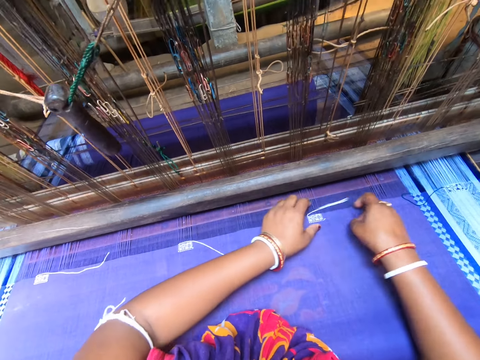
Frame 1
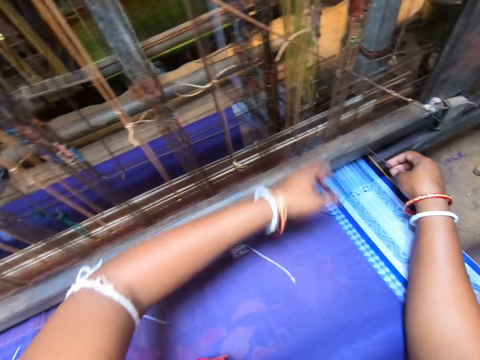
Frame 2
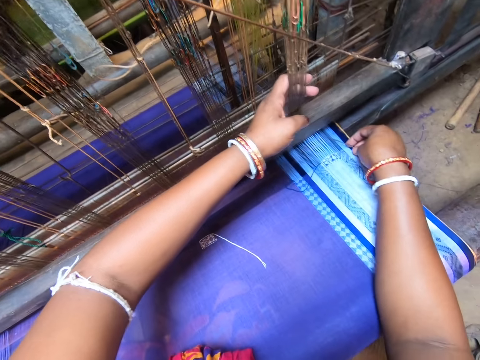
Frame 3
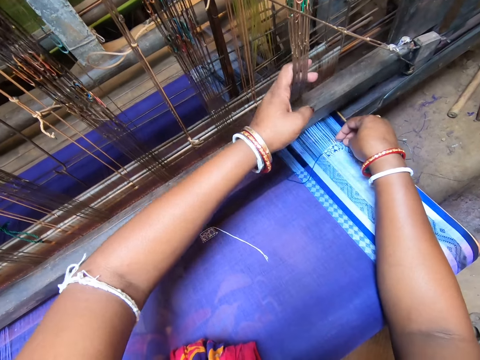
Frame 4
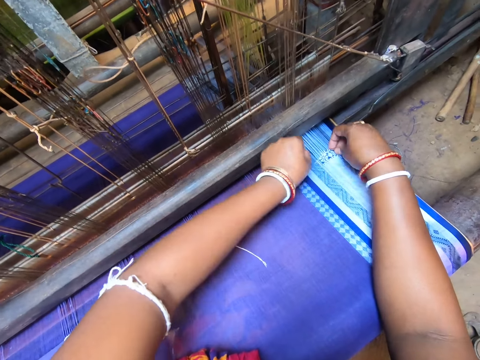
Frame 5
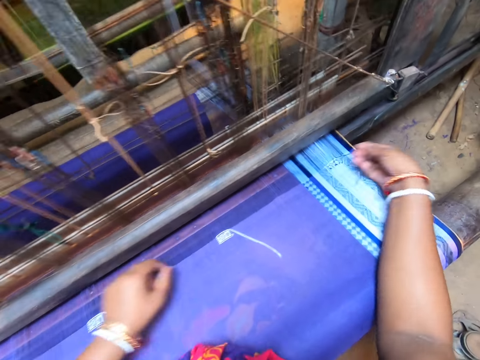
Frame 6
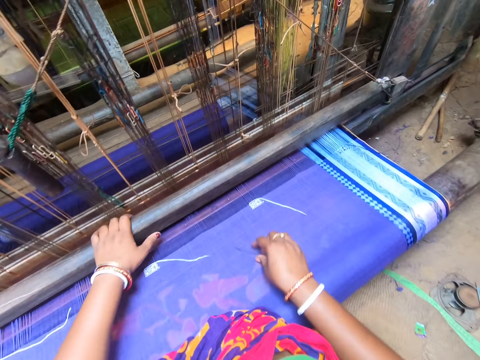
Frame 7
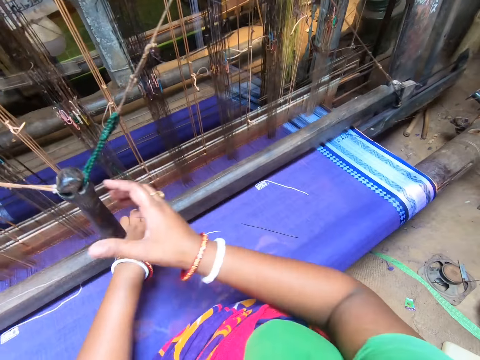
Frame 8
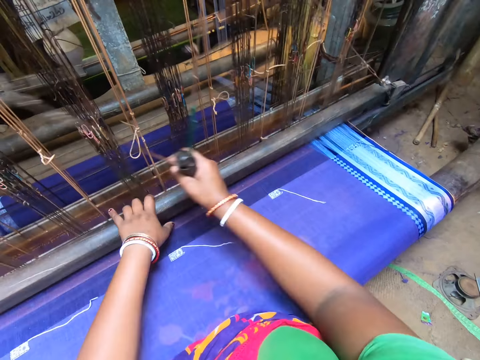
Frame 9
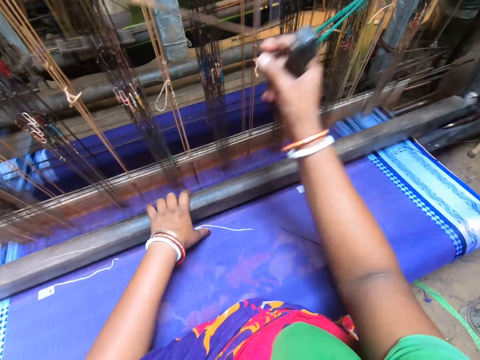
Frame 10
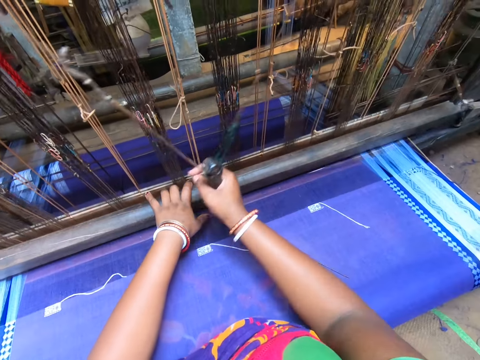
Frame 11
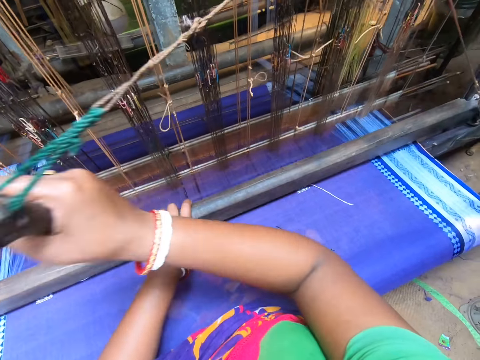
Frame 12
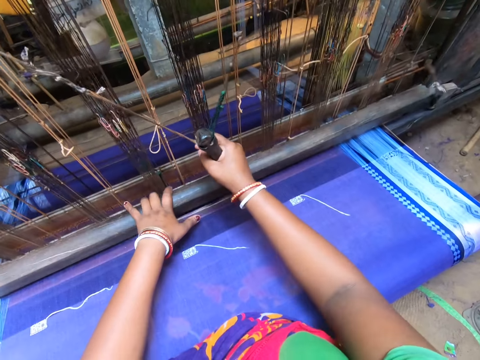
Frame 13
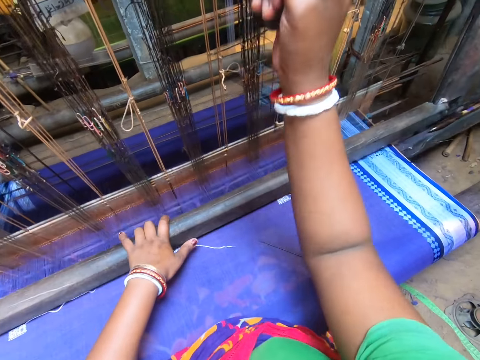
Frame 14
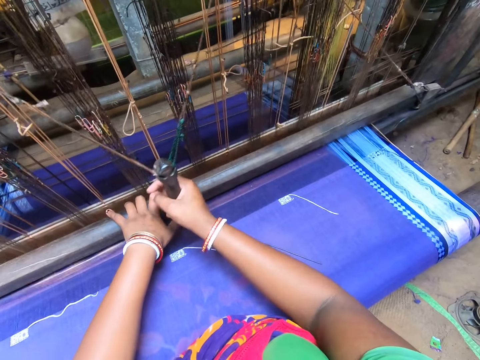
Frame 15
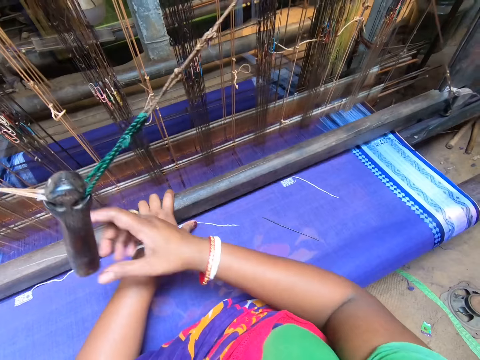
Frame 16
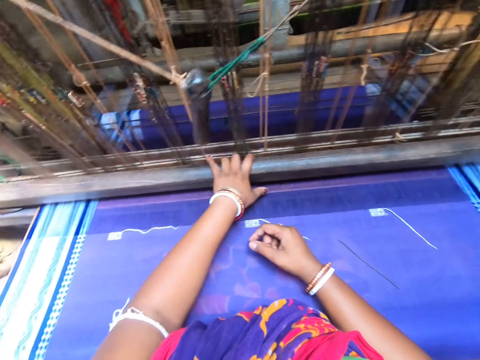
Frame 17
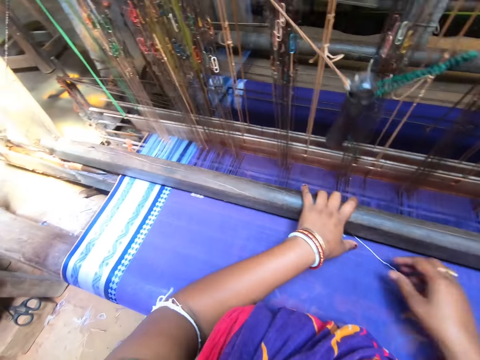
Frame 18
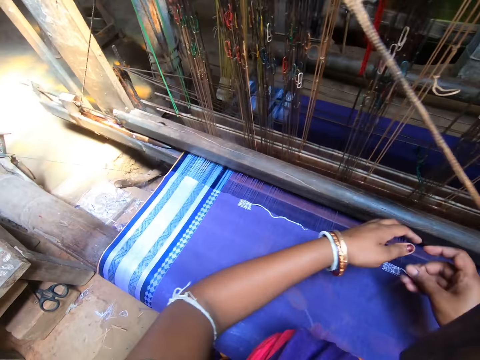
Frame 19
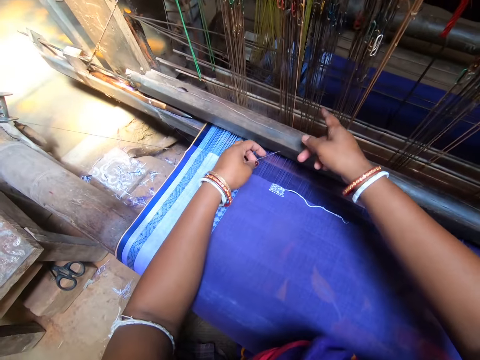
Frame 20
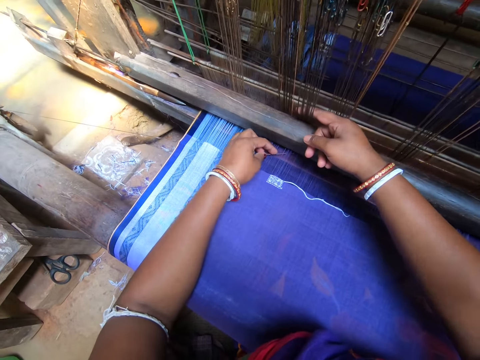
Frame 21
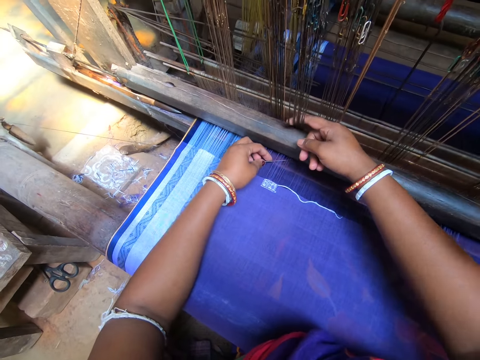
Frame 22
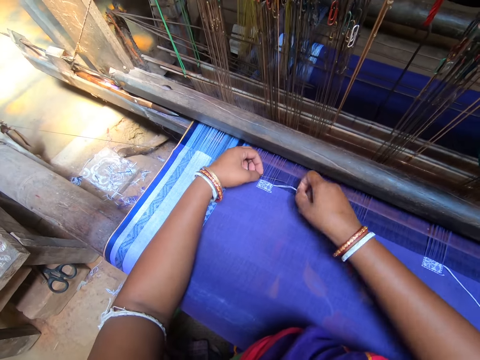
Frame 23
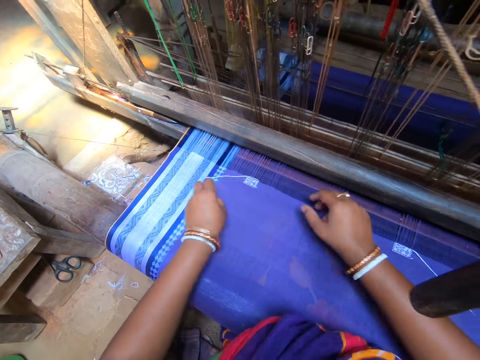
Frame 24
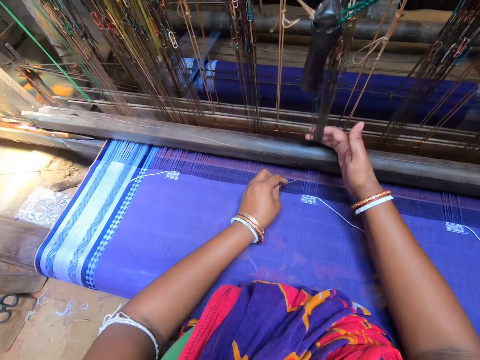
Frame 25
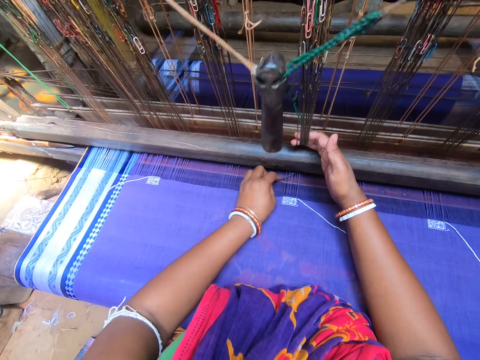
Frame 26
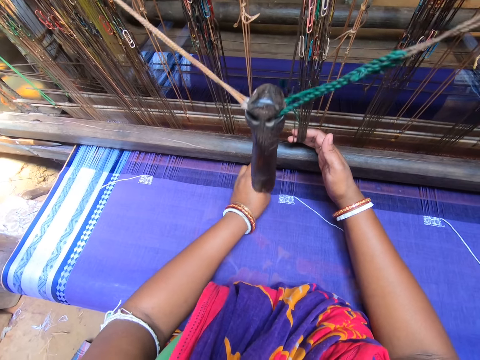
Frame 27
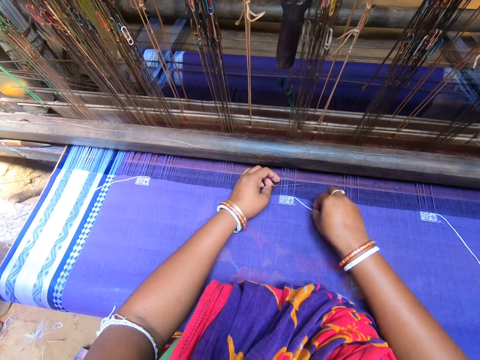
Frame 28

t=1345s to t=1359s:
The camera wearer pulls the thread through the yarn of the fabric with the needle in her right hand. She stretches out the thread in her left hand. She pulls the heddles of the handloom with her left hand. She places the needle in her right hand under the yarns of the fabric. She inspects the fabric. She hooks the thread on the needle with her left hand. She pulls the thread through the yarn of the fabric with the needle in her right hand. She stretches out the thread with her right hand. She drops the needle in her right hand on the fabric. She weaves the fabric with the handloom. She picks the needle from the fabric with her right hand. She passes the needle in her right hand to her left hand. She pulls the heddles of the handloom with her right hand. She inspects the fabric. She places the needle in her left hand under the yarns of the fabric. She hooks the thread on the needle in her left hand with her right hand. She pulls the thread through the yarn of the fabric with the needle in her left hand. She pulls the heddles of the handloom with her right hand. She places the needle in her left hand under the yarns of the fabric. She inspects the fabric.

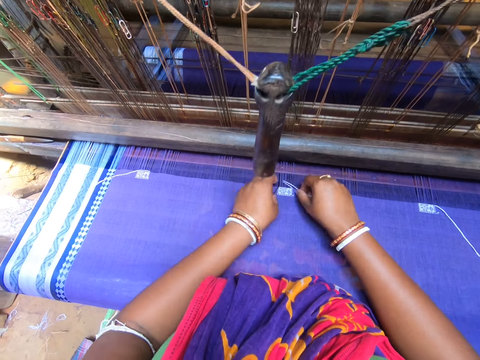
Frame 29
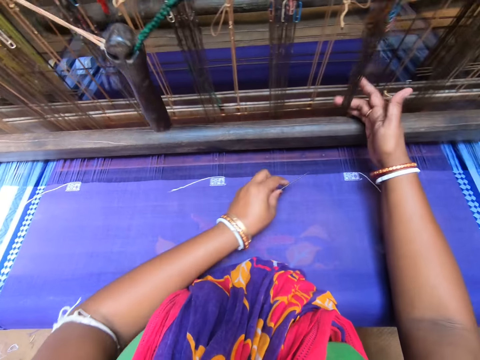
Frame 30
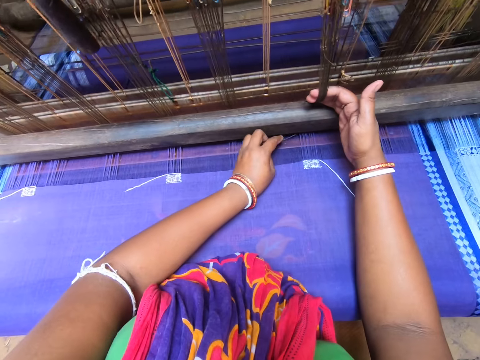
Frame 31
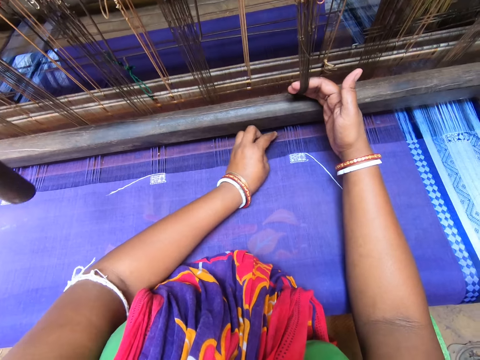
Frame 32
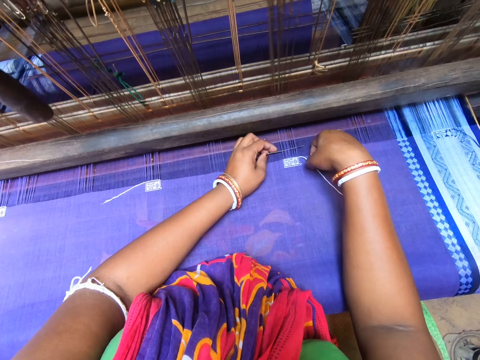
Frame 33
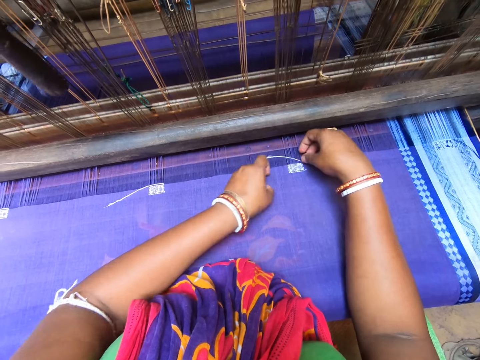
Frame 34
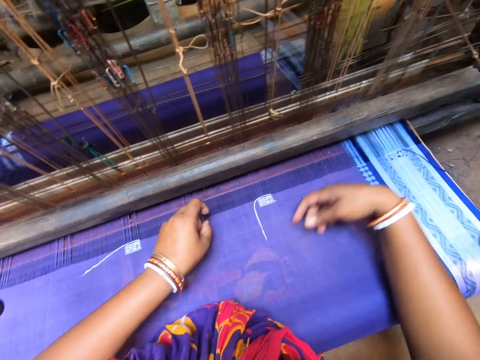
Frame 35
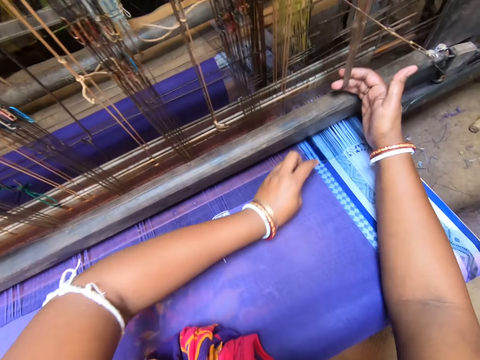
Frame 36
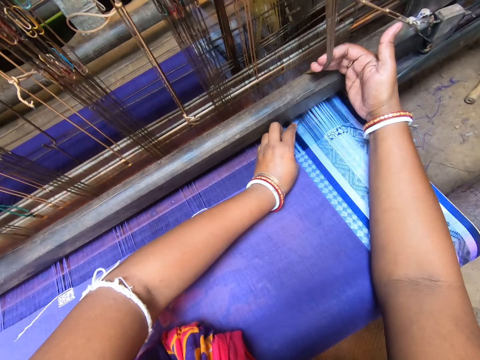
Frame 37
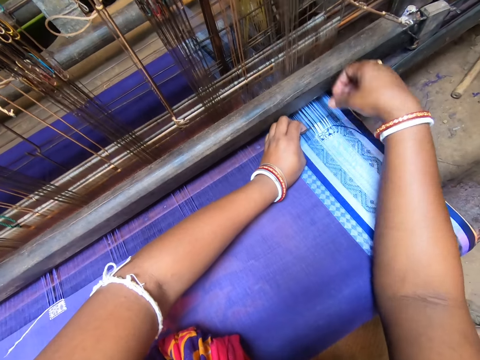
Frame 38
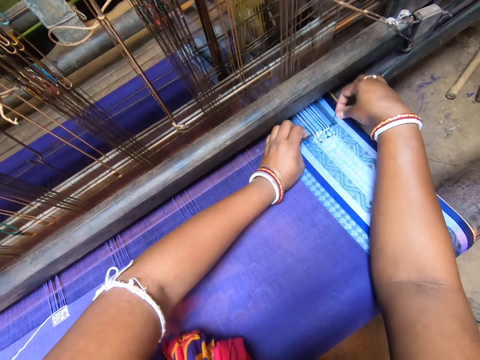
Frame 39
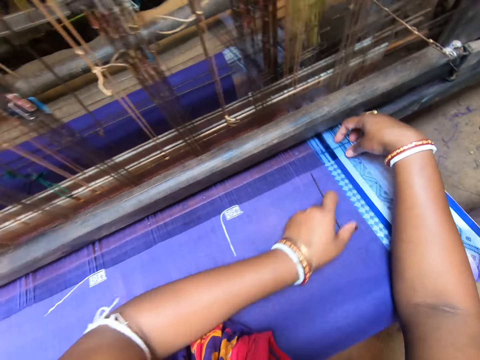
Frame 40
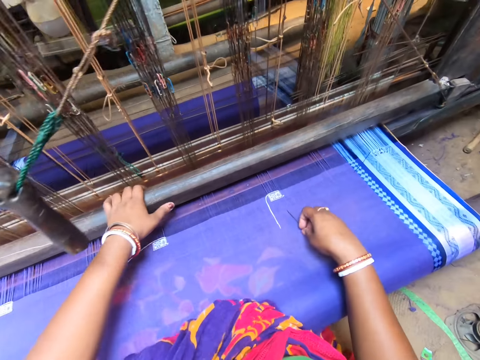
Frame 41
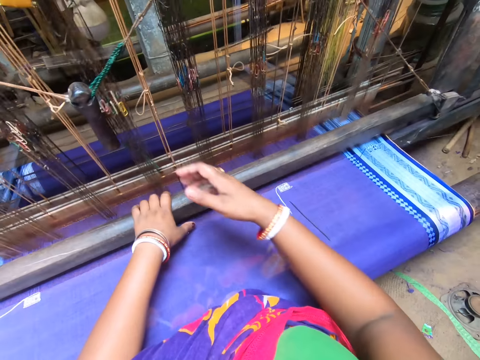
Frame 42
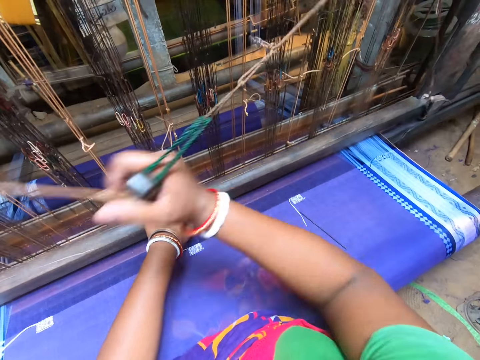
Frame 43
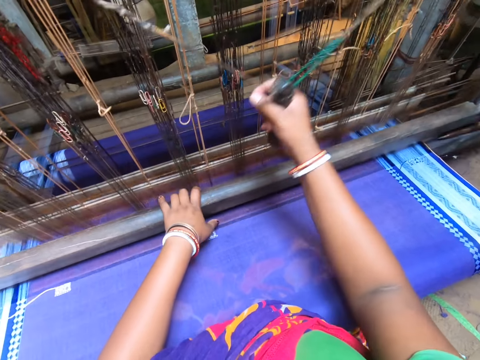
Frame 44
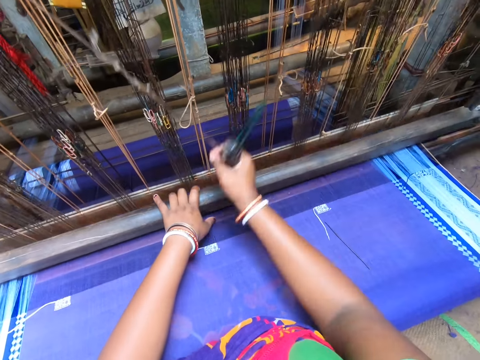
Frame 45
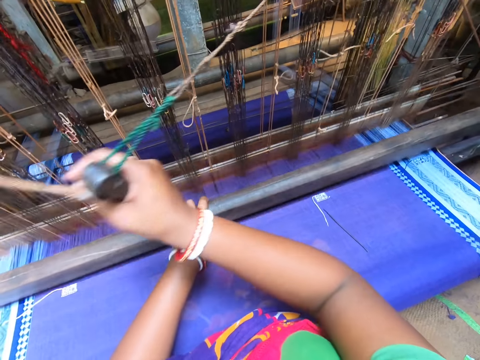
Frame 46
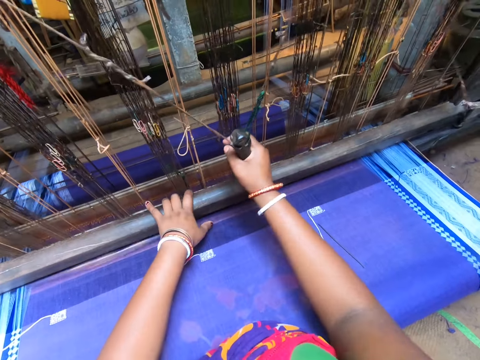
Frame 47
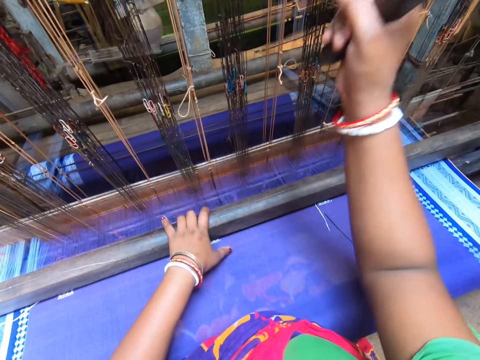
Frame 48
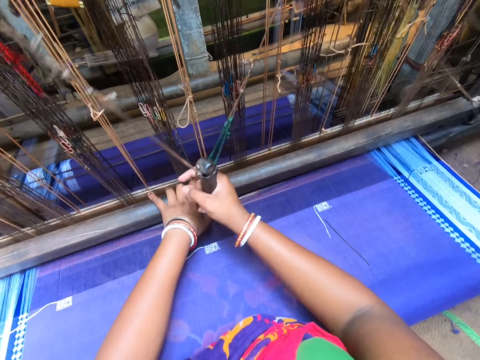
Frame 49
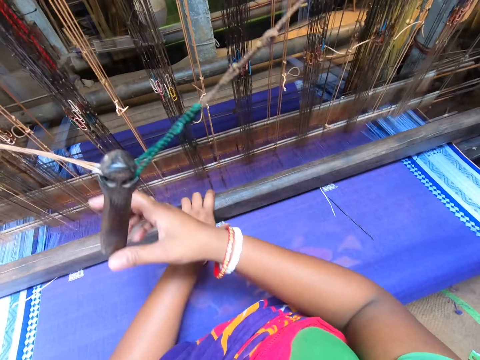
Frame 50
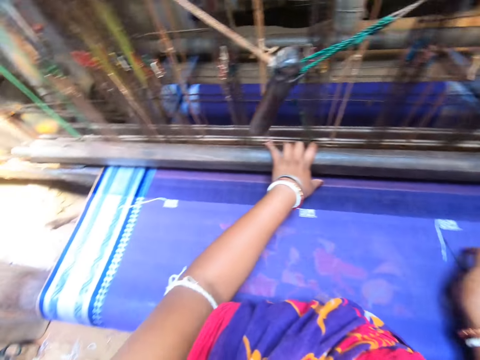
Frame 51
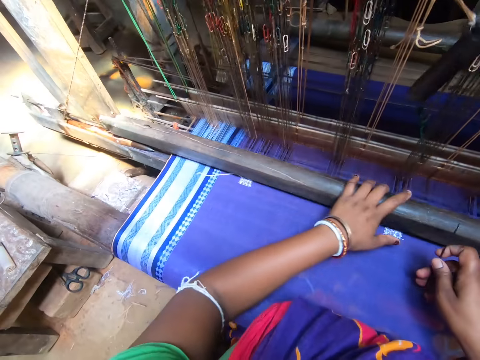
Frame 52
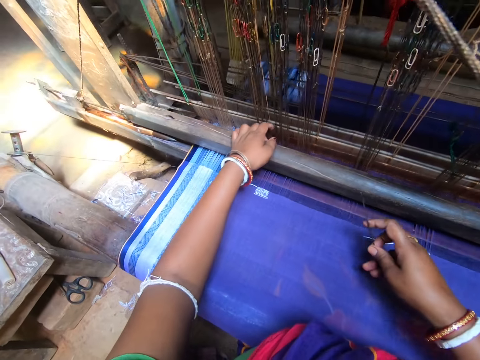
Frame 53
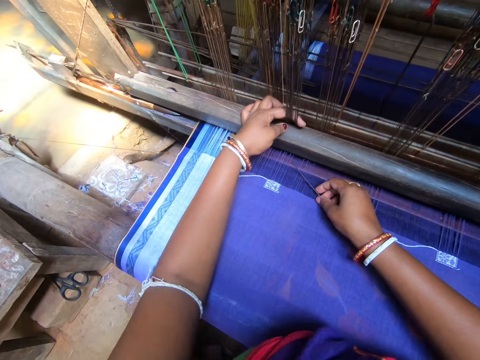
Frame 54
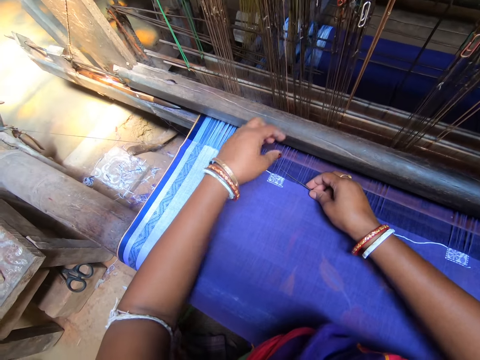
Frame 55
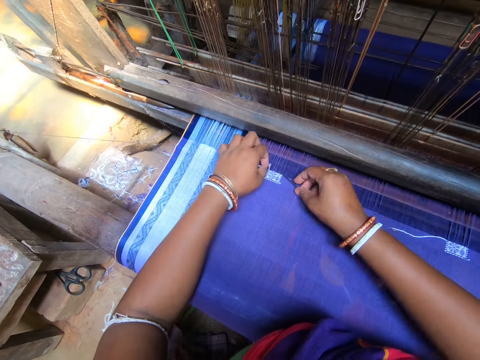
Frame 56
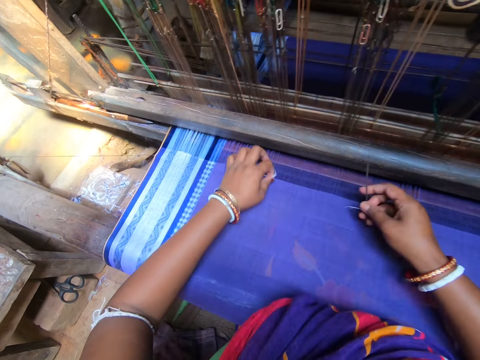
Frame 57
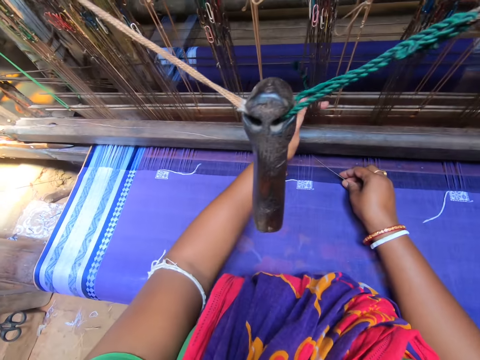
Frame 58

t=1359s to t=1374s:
The camera wearer hooks the thread on the needle in her left hand with her right hand. She pulls the thread through the yarn of the fabric with the needle in her left hand. She pulls the heddles of the handloom with her right hand. She places the needle in her left hand under the yarns of the fabric. She inspects the fabric. She hooks the thread on the needle in her left hand with her right hand. She pulls the thread through the yarn of the fabric with the needle in her left hand. She stretches out the thread with her right hand. She pulls the heddles of the handloom with her right hand. She inspects the fabric. She places the needle in her left hand under the yarns of the fabric. She hooks the thread on the needle in her left hand with her right hand. She pulls the thread through the yarn of the fabric with the needle in her left hand. She drops the needle in her left hand on the fabric. She stretches out the thread with her right hand. She inspects the fabric. She weaves the fabric with the handloom. She holds the beam with her left hand. She pulls the pulley or sewing machine handle with her right hand. She weaves the fabric with the loom. She operates the sewing machine. She picks the needle on the fabric with her right hand. She lets go of the sewing machine handle. She holds the heddle with her left hand. She hooks the thread on the needle with her right hand. She adjusts threads on the fabric.
